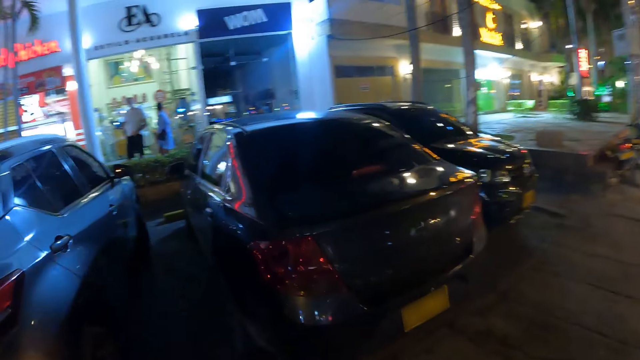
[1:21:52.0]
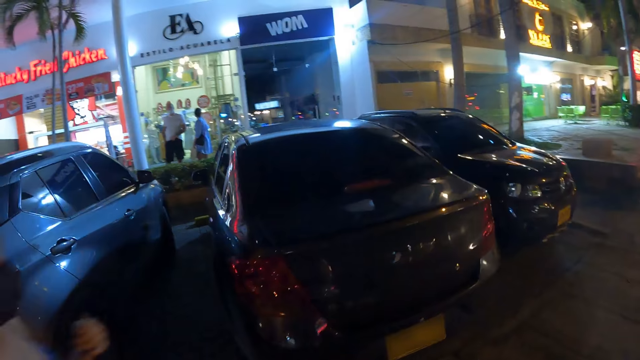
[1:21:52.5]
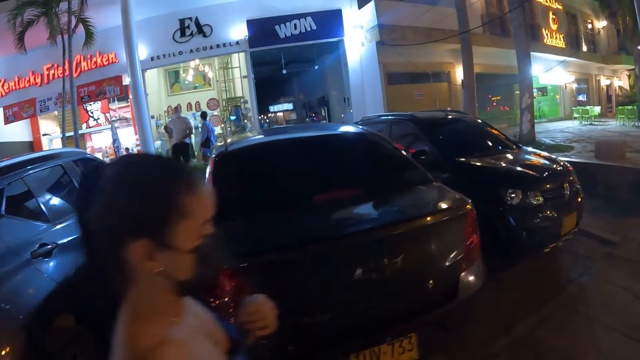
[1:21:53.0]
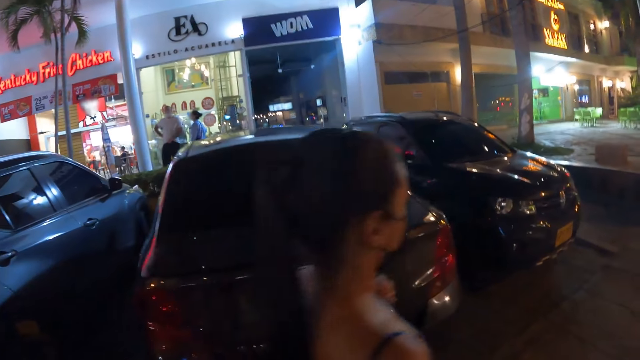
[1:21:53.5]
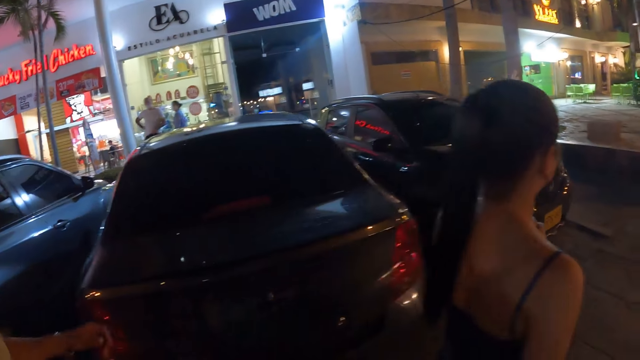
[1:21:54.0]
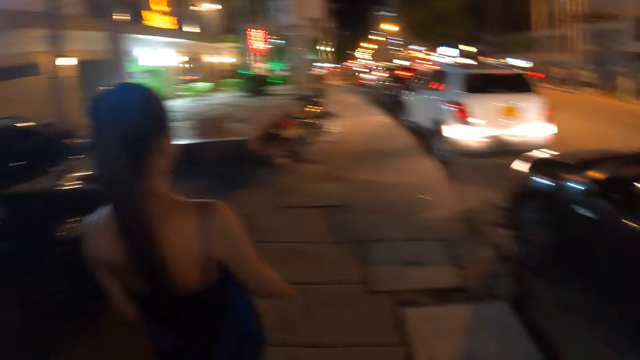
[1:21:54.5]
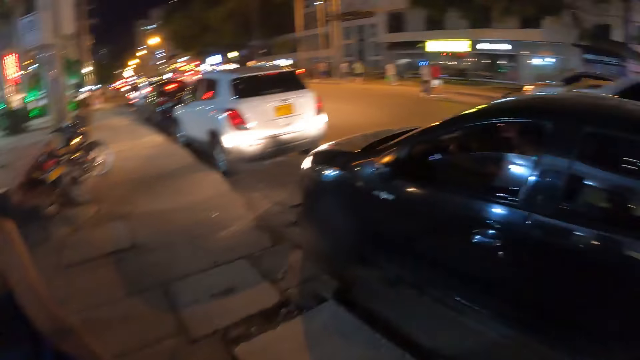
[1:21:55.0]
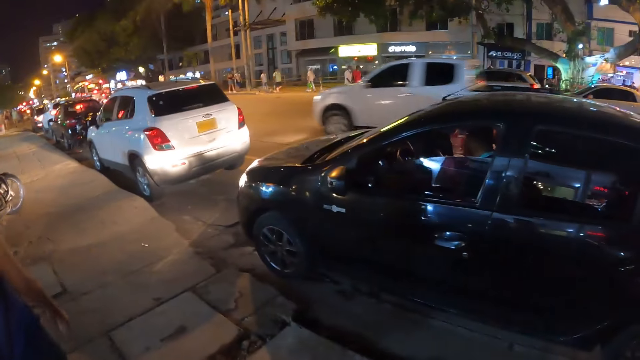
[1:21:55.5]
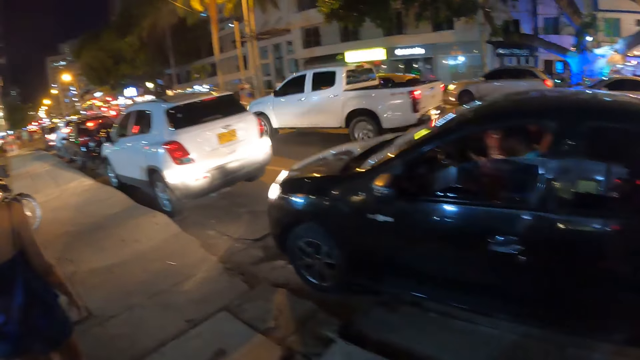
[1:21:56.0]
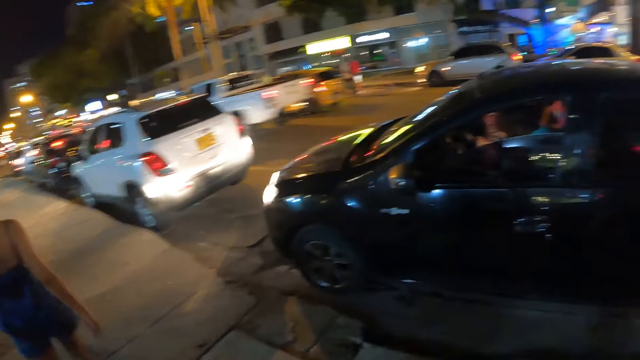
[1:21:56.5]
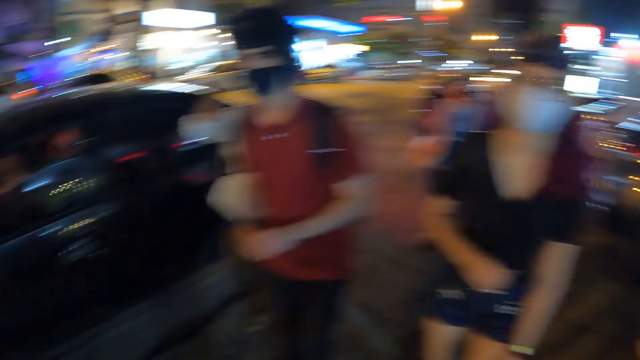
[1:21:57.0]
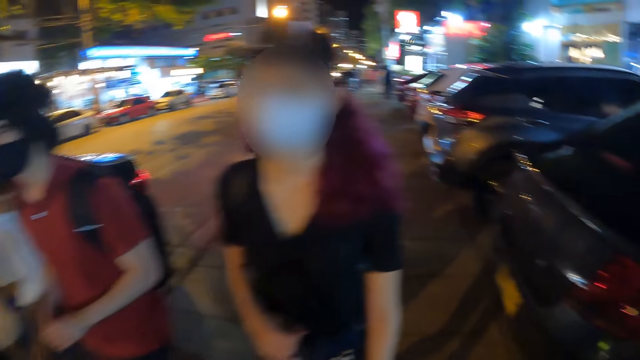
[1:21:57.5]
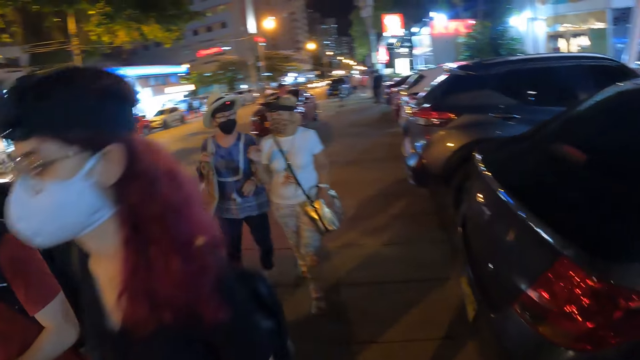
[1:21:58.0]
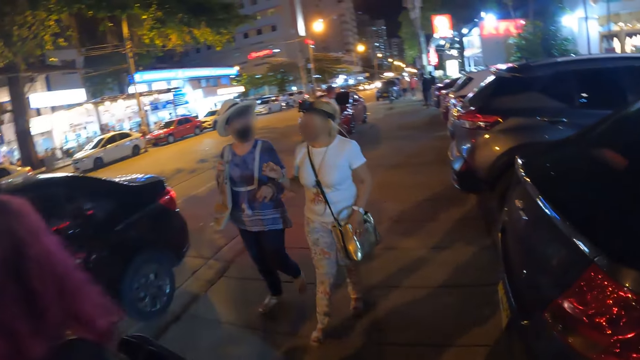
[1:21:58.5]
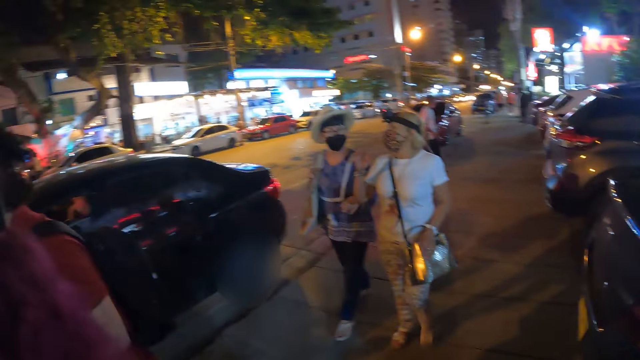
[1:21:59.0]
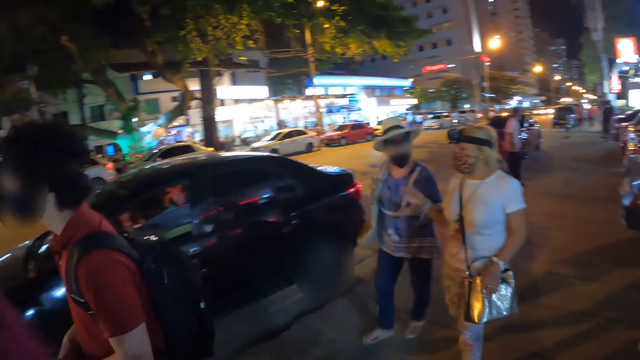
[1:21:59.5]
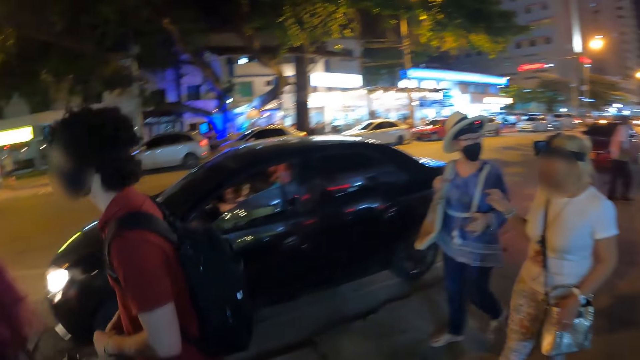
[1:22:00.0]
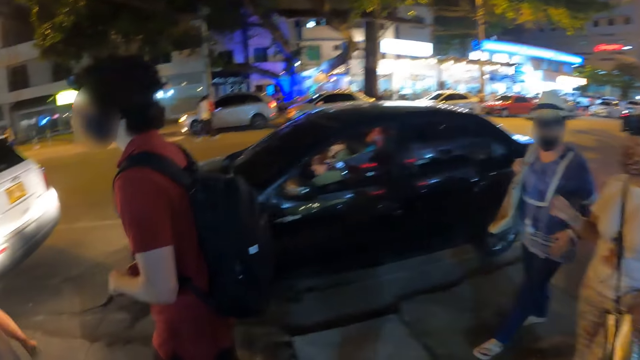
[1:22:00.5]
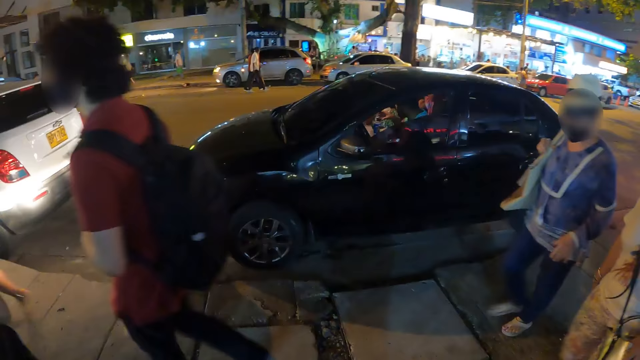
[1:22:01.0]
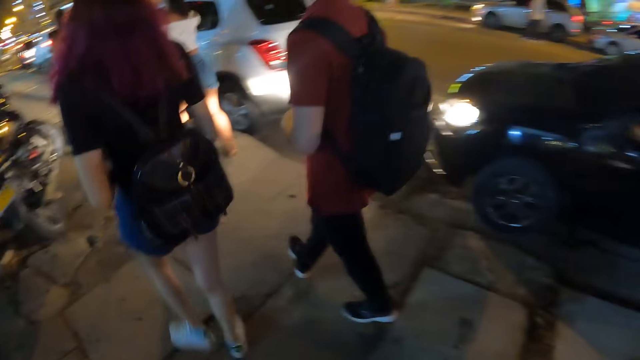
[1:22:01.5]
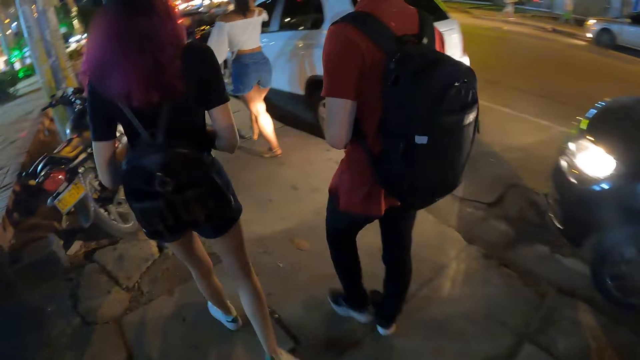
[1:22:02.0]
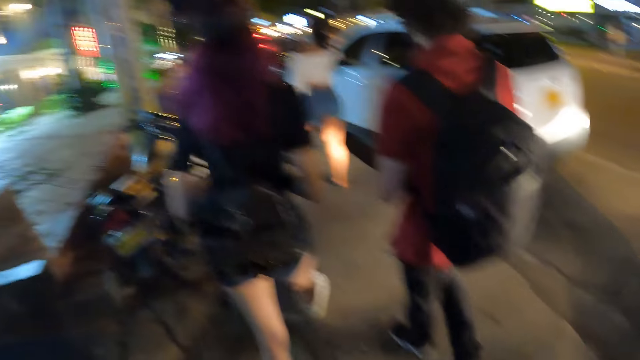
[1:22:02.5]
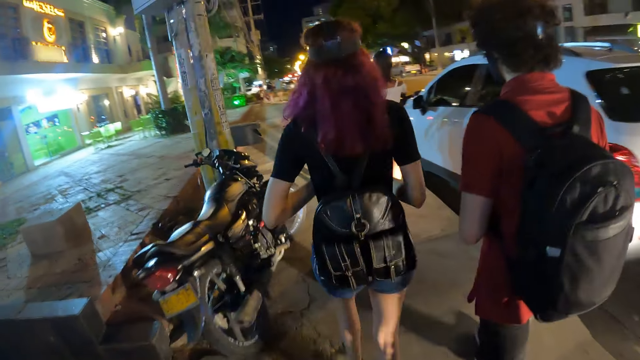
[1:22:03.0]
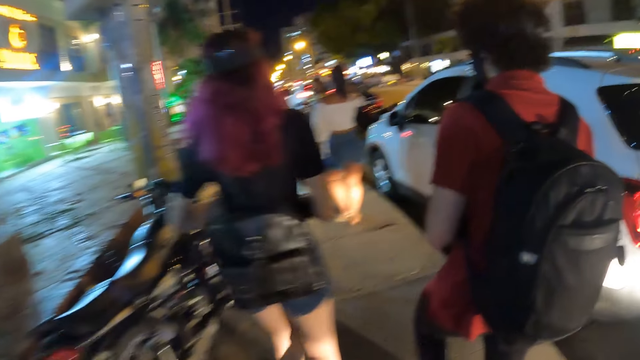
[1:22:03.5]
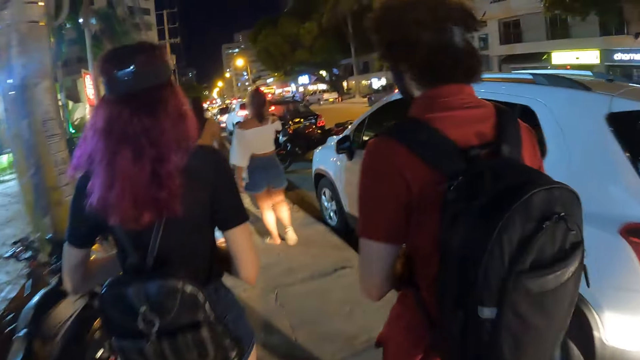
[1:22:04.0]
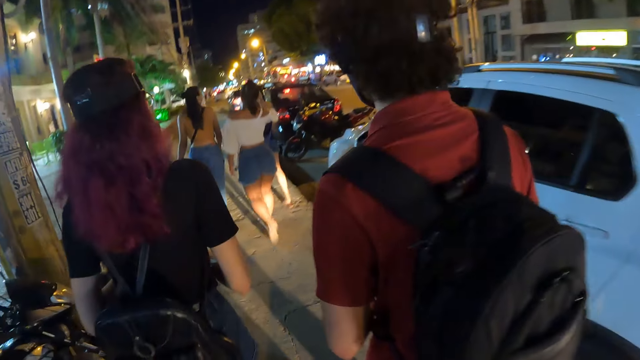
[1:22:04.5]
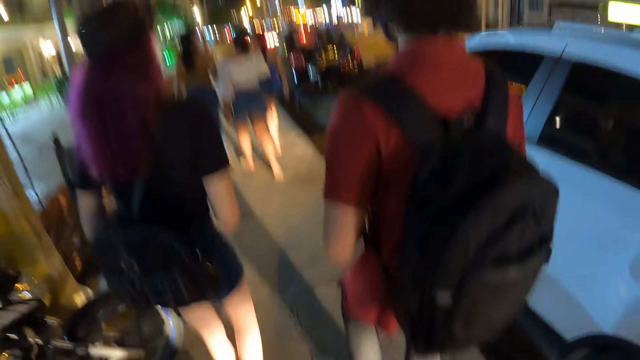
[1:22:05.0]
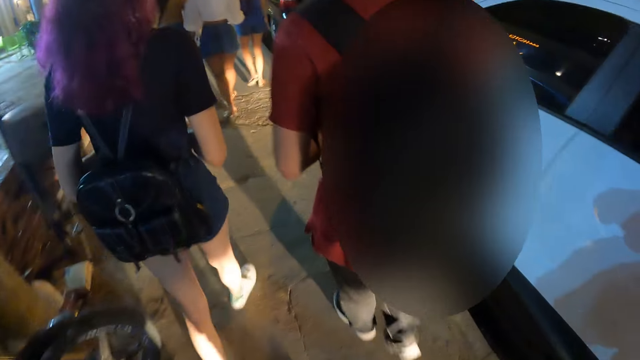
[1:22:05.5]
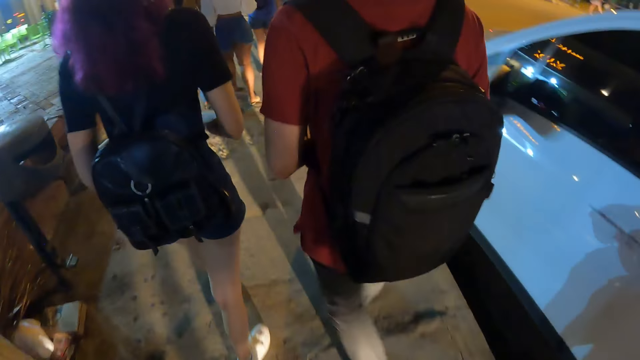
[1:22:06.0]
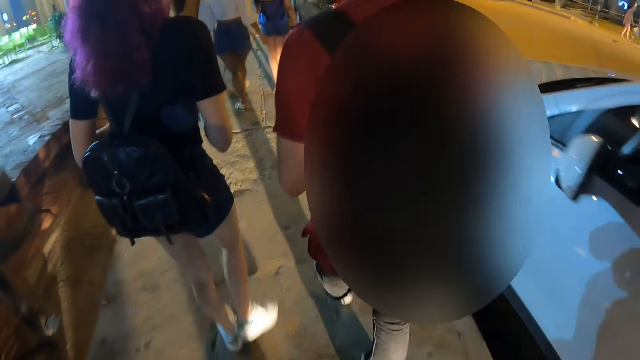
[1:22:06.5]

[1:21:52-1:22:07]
A woman walks past the camera wearer. The camera wearer looks around the stores. They walk along the path. They look around the stores. Another woman interacts with a third woman. A woman walks past the camera wearer. A man walks along the path. The camera wearer turns around. They walk along the path.

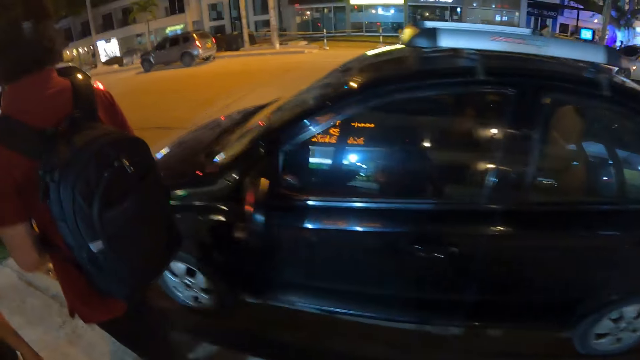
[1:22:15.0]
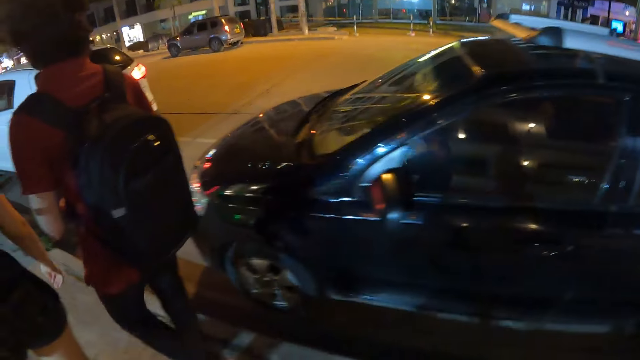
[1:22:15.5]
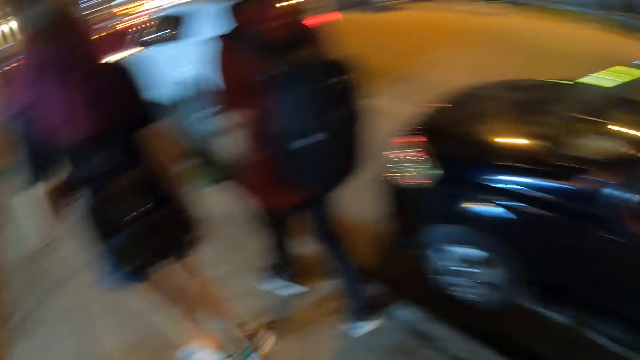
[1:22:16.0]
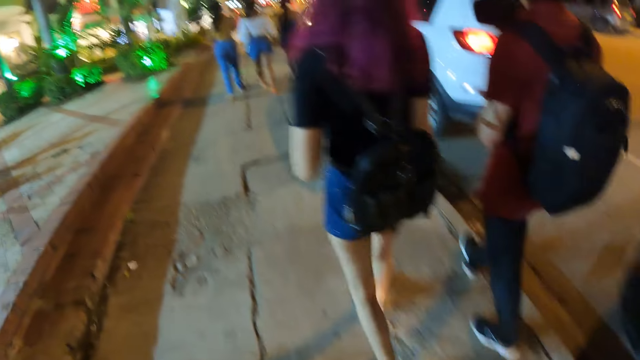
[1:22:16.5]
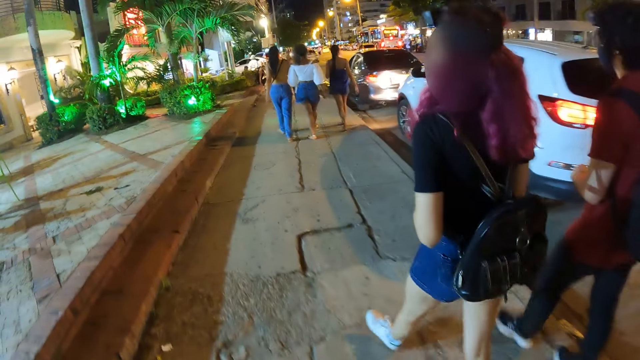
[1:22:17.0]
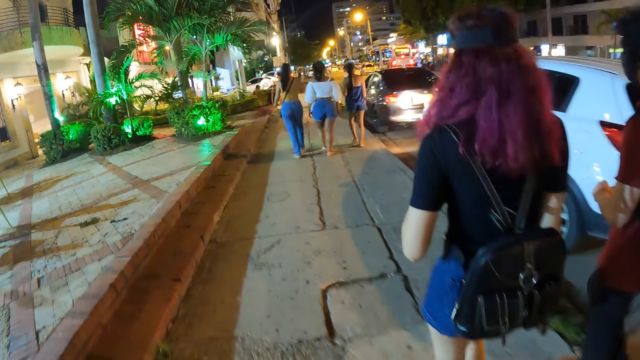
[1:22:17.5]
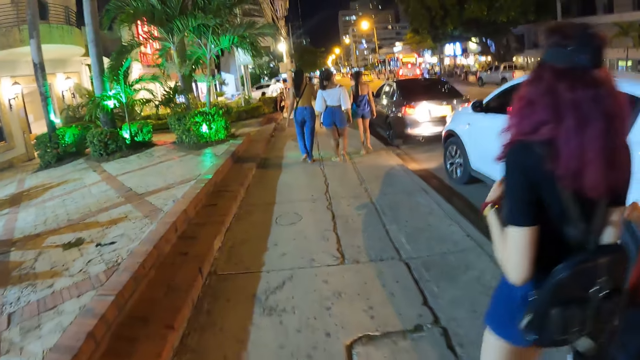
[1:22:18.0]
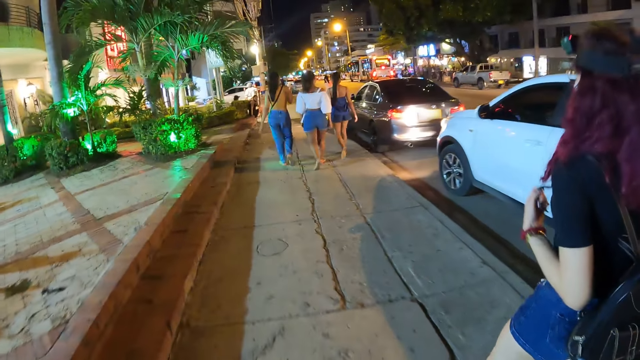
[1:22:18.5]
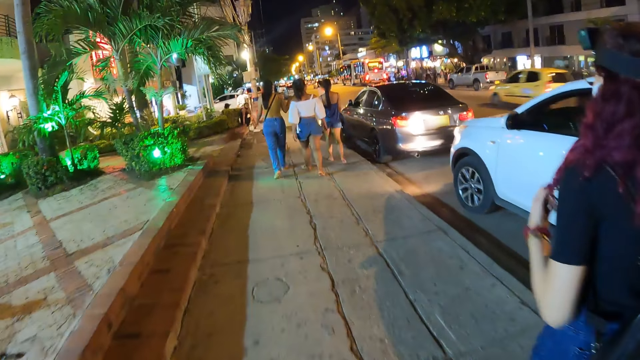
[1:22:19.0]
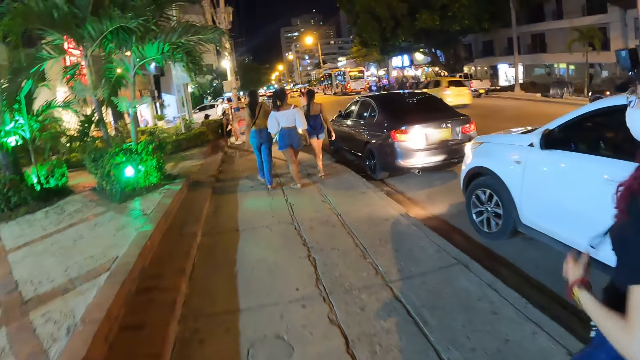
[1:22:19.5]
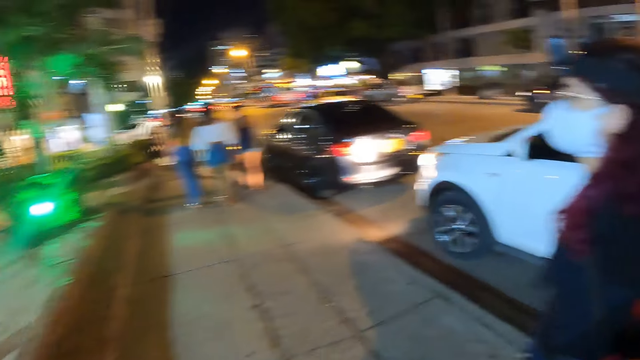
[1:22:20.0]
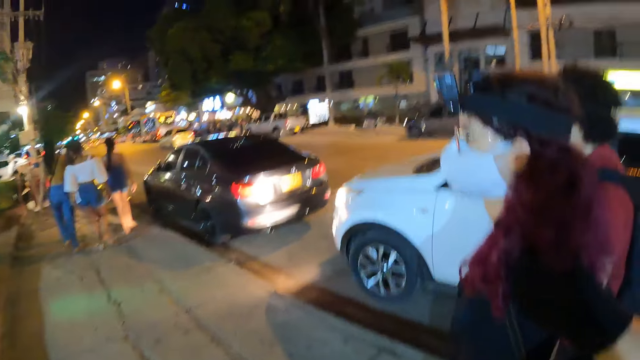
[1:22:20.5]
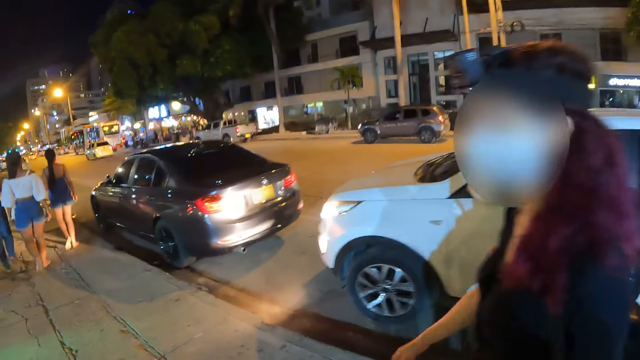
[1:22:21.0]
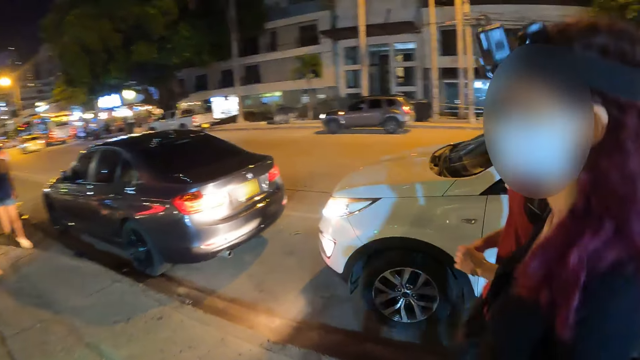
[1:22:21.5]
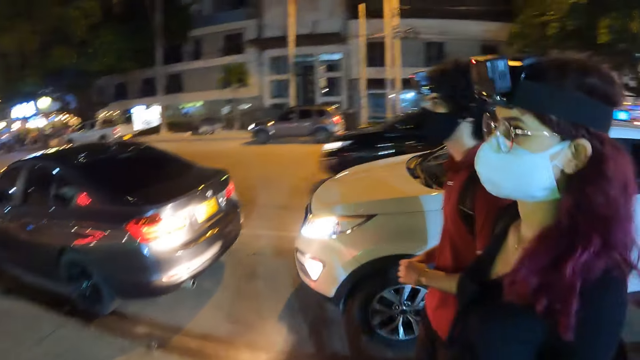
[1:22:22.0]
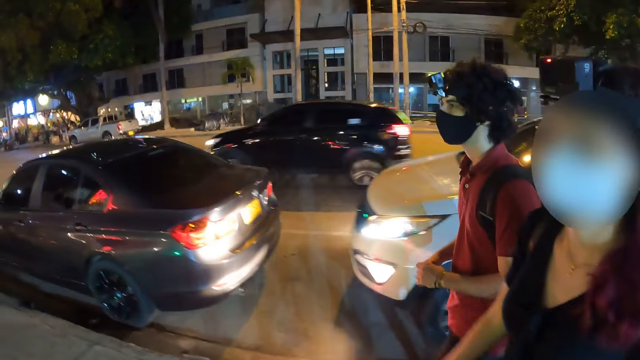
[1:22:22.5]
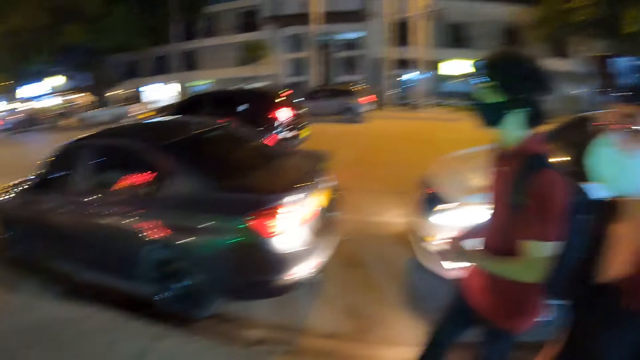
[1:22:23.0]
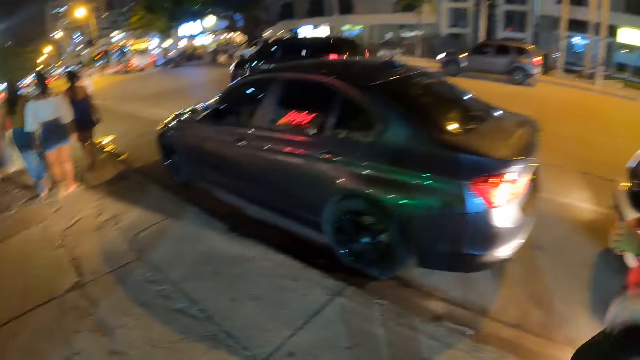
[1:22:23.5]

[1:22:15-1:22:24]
The camera wearer looks at the car. They walk along the path.
